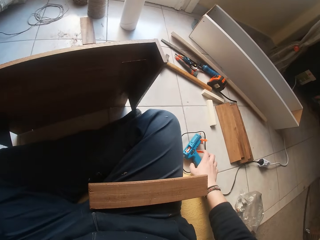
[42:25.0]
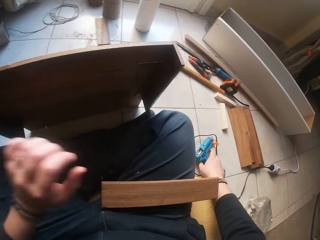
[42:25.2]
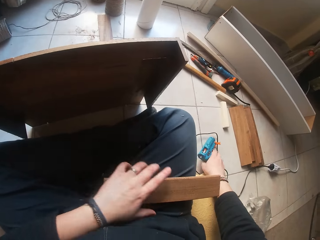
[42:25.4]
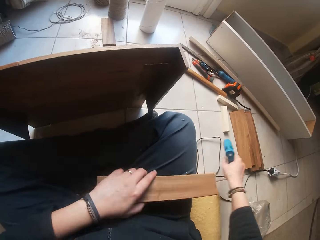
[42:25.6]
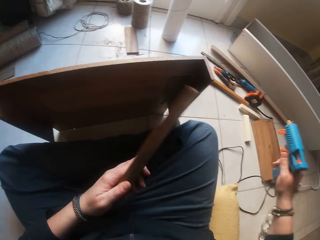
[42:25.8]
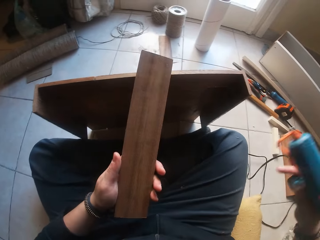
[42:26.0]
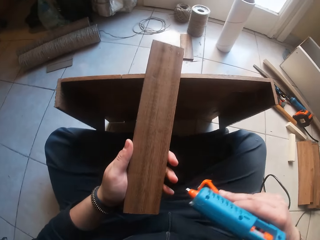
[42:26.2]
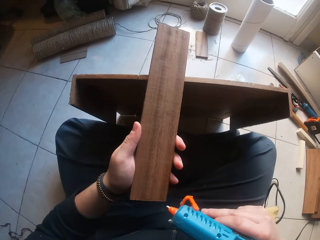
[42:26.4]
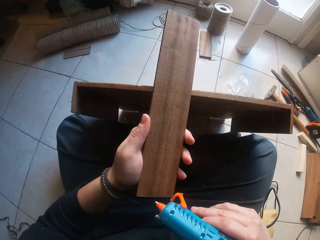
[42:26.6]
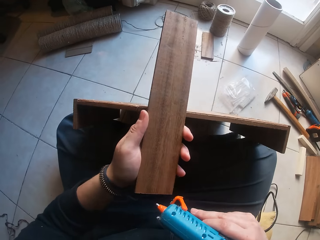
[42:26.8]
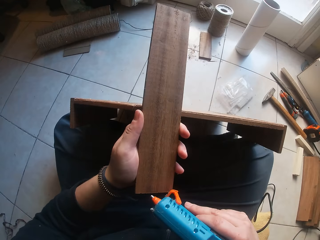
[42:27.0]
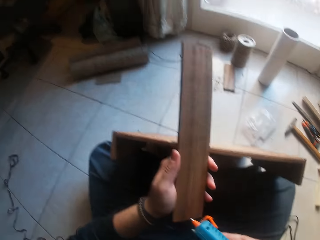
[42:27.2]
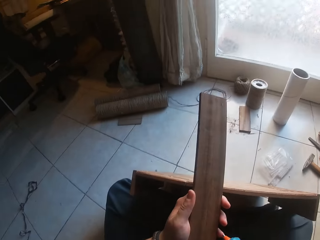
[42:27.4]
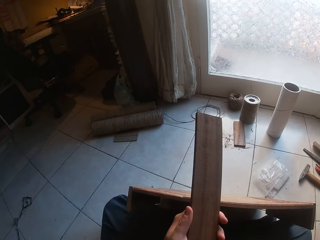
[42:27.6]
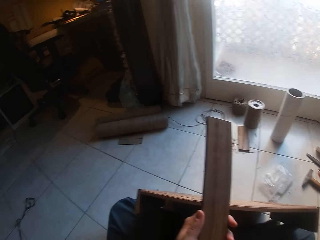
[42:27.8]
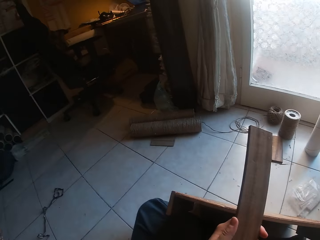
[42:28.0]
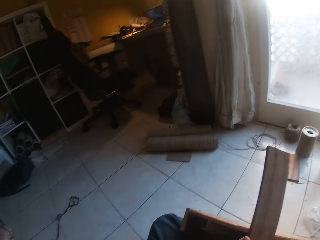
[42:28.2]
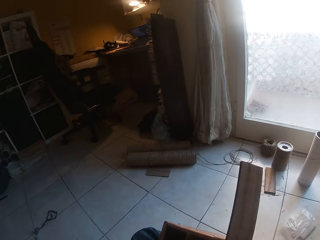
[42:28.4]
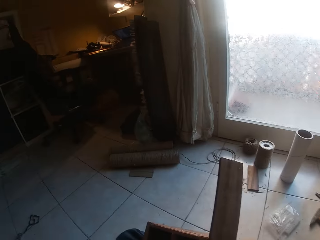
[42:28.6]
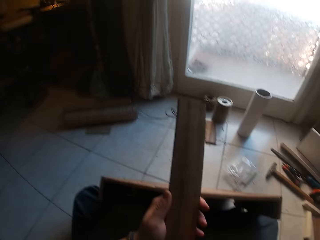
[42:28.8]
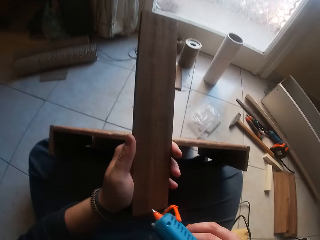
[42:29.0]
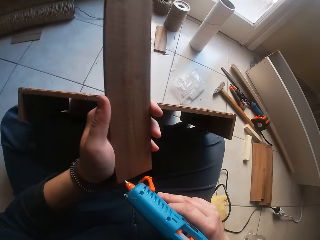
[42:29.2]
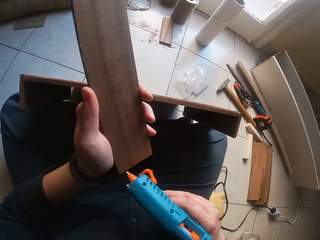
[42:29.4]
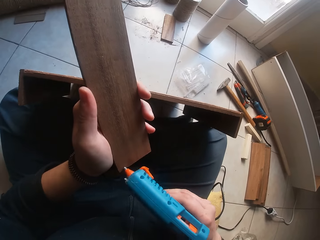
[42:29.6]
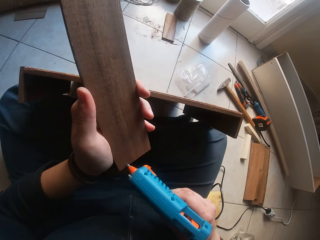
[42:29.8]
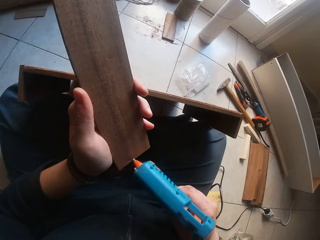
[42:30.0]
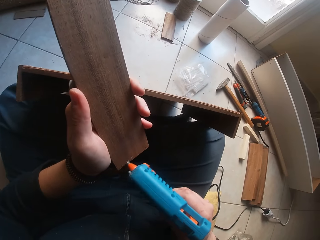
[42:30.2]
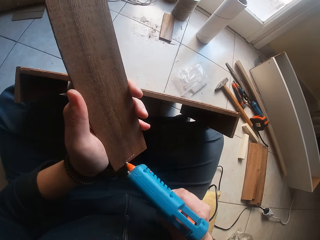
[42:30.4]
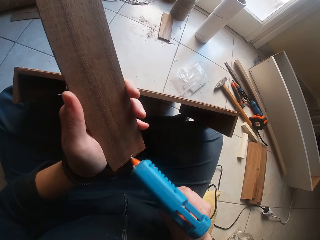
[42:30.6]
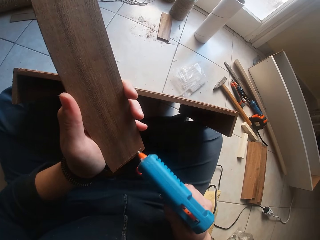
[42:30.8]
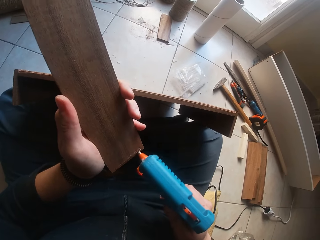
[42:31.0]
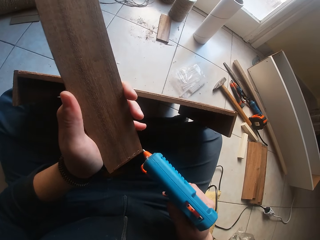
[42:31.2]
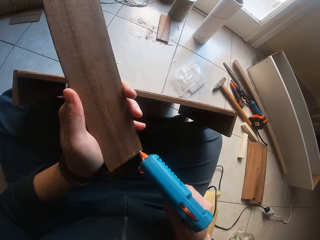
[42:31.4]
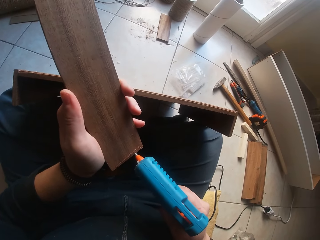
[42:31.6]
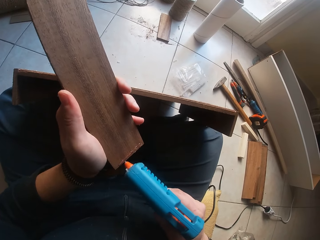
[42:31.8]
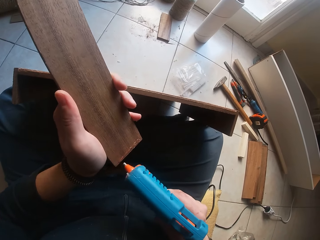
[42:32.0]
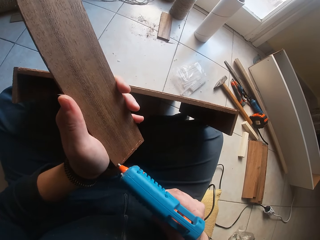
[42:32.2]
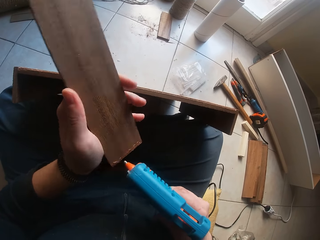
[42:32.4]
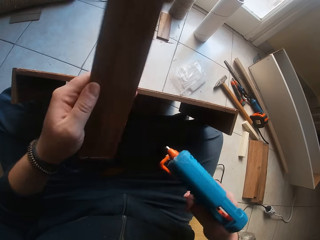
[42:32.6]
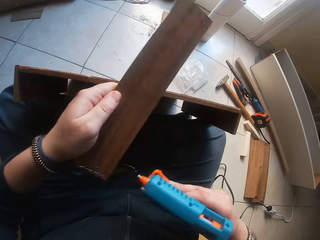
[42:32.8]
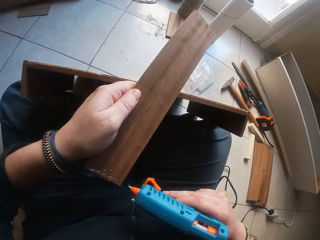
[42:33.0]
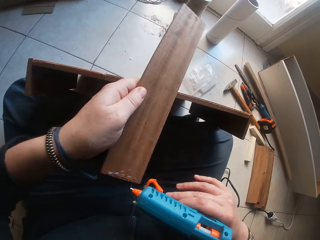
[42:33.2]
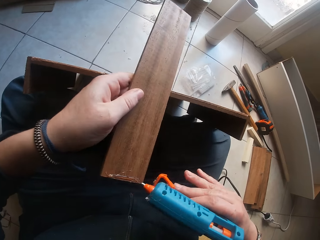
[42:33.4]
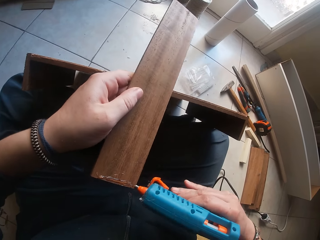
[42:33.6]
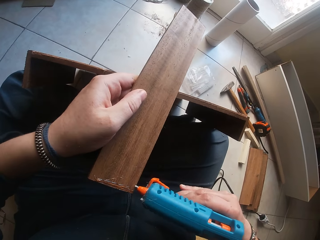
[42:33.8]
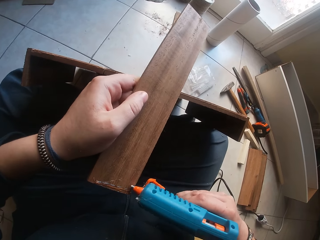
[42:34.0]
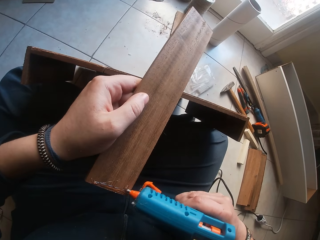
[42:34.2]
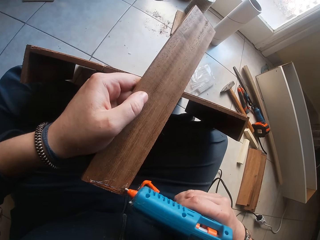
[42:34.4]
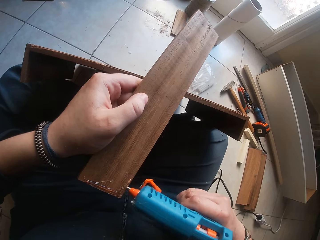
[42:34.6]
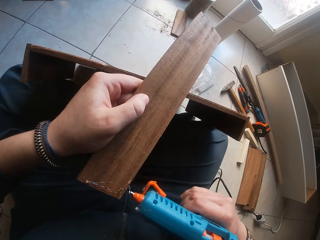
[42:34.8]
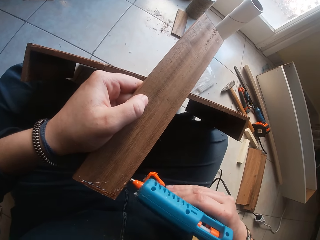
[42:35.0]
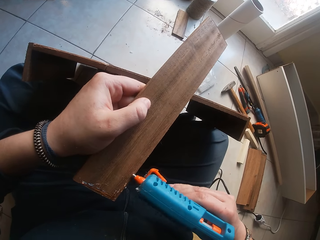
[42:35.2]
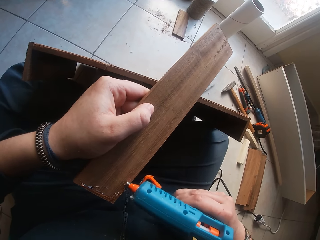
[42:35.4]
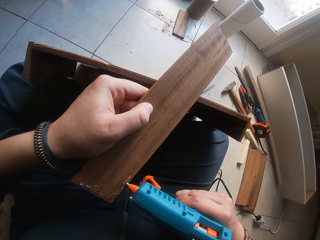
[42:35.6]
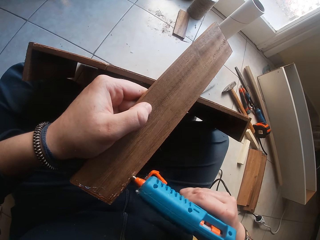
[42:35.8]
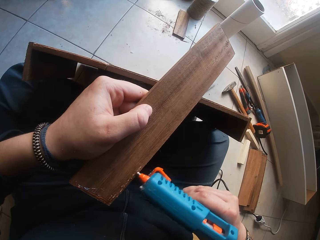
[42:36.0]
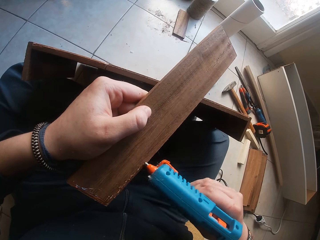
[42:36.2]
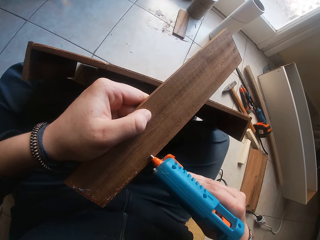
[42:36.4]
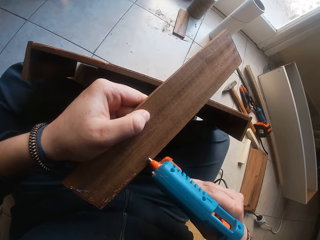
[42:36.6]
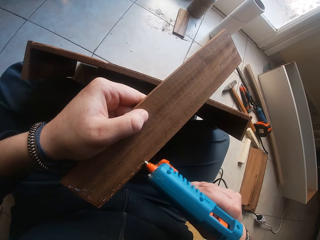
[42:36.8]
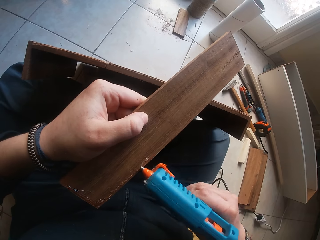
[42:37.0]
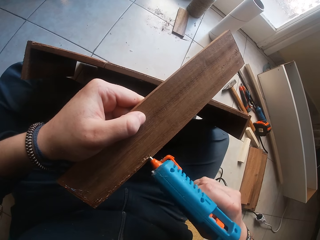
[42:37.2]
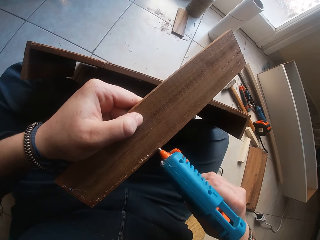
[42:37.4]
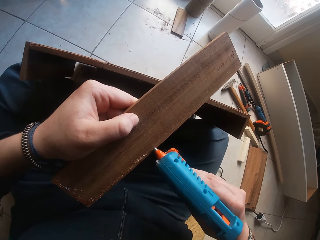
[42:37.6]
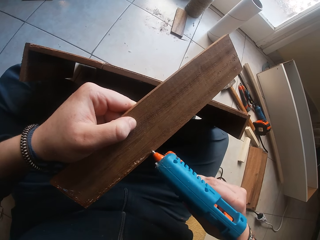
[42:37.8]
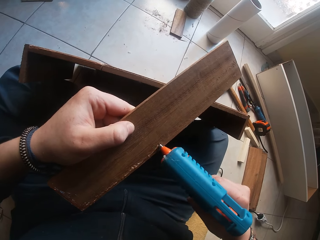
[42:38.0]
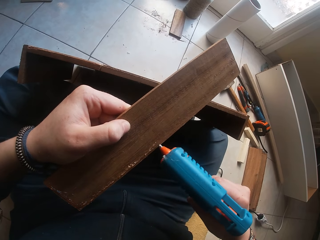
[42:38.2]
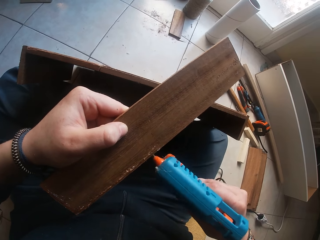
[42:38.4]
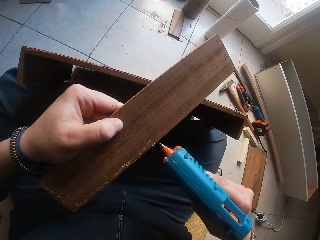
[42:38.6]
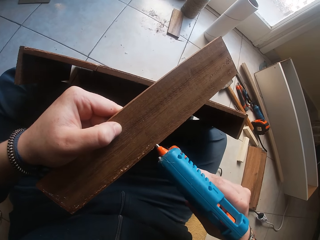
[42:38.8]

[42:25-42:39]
The camera wearer picks up the glue gun on the floor with his right hand. He picks up the glue gun on his leg with his left hand. He holds the piece of wood. He applies glue to the piece of wood in his left hand with the glue gun. He turns the piece of wood. He applies the glue on the piece of wood.

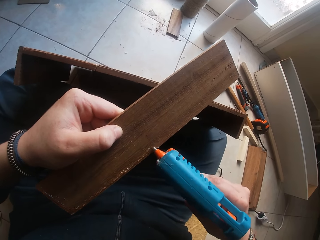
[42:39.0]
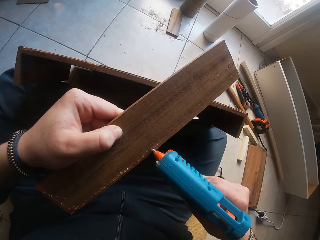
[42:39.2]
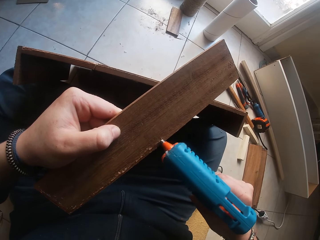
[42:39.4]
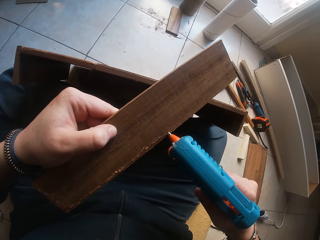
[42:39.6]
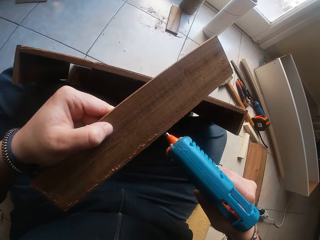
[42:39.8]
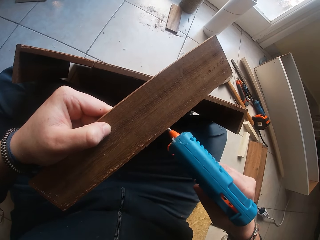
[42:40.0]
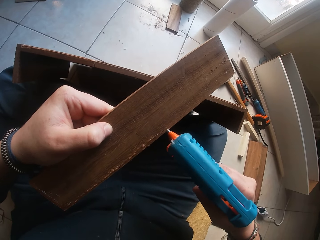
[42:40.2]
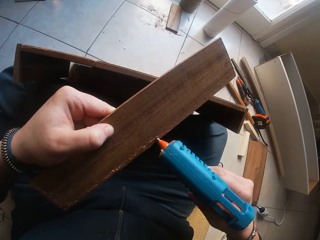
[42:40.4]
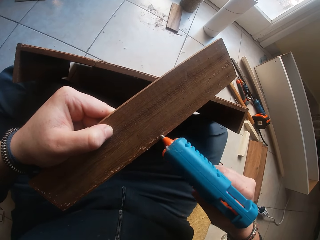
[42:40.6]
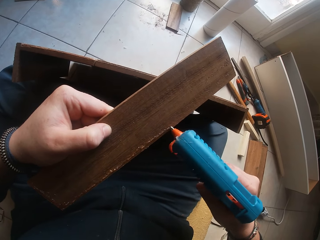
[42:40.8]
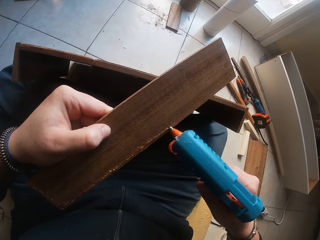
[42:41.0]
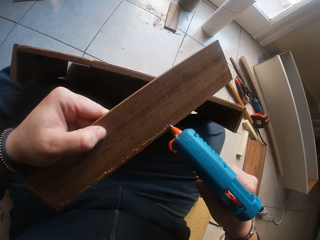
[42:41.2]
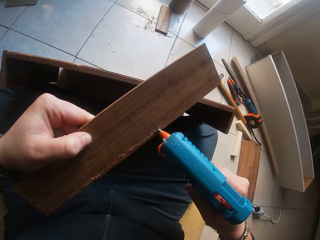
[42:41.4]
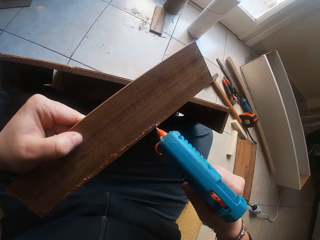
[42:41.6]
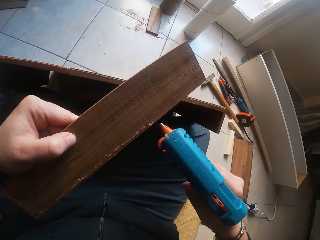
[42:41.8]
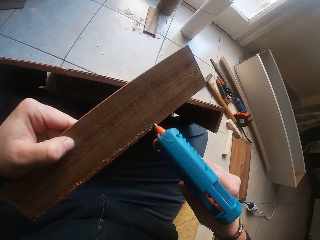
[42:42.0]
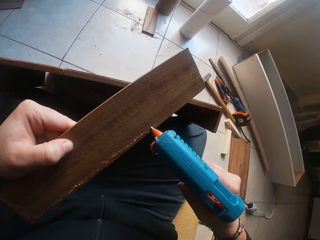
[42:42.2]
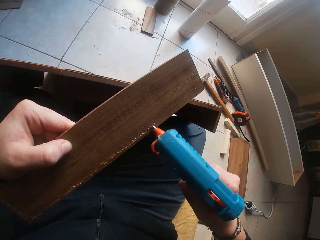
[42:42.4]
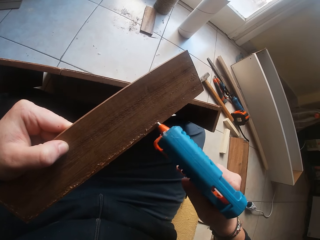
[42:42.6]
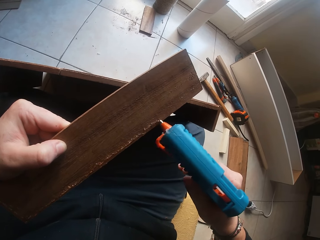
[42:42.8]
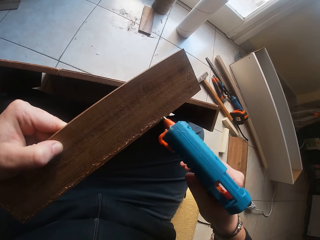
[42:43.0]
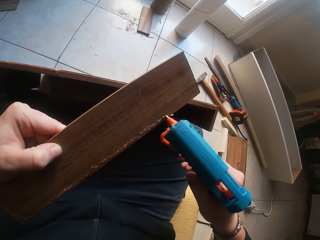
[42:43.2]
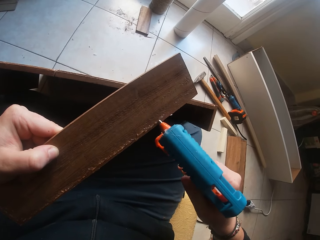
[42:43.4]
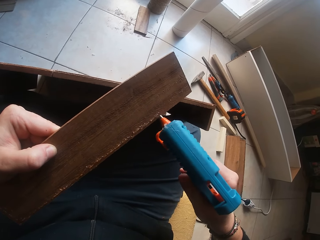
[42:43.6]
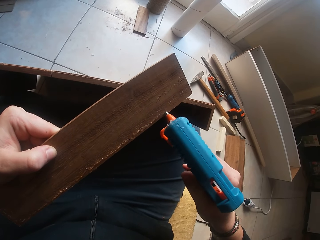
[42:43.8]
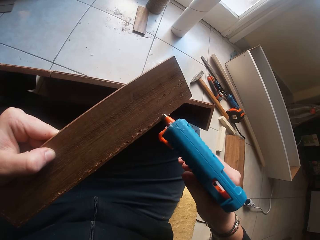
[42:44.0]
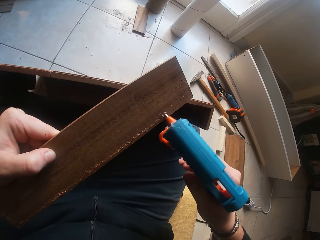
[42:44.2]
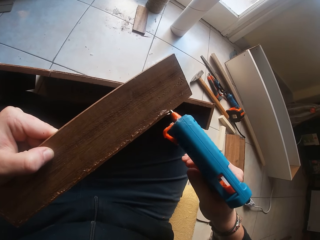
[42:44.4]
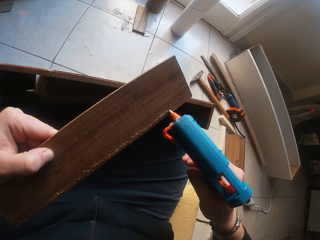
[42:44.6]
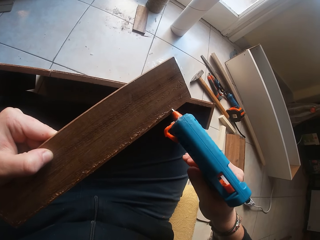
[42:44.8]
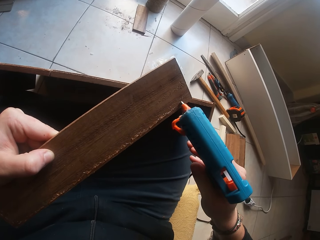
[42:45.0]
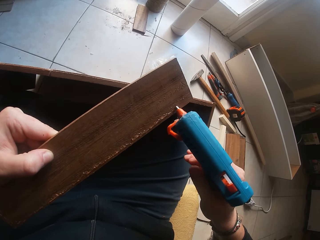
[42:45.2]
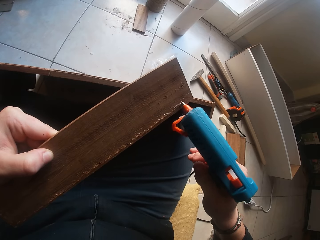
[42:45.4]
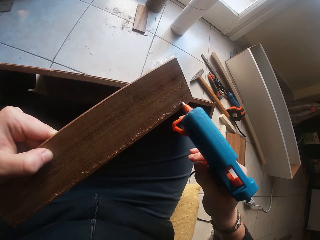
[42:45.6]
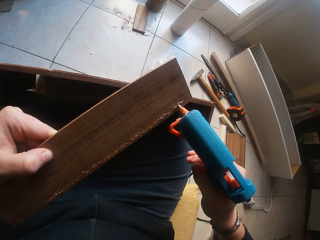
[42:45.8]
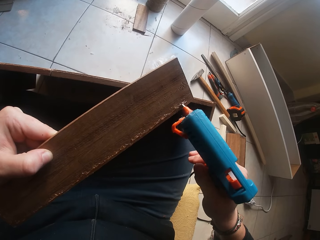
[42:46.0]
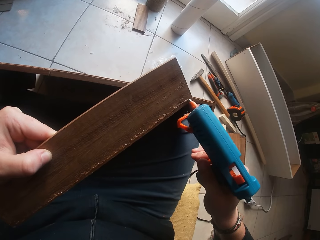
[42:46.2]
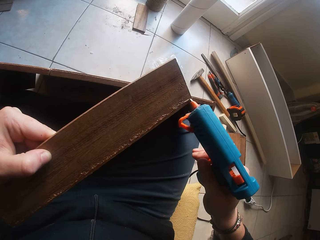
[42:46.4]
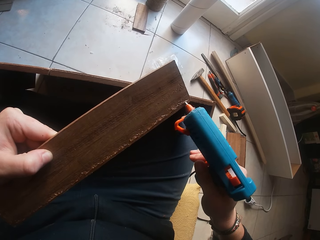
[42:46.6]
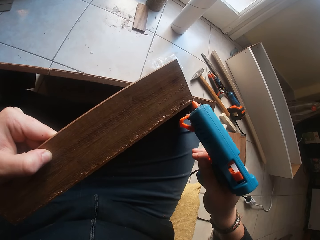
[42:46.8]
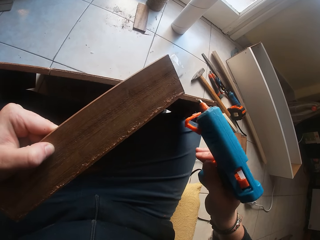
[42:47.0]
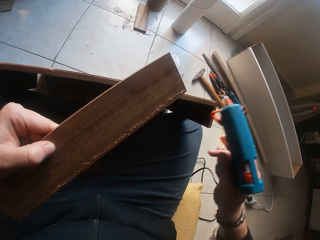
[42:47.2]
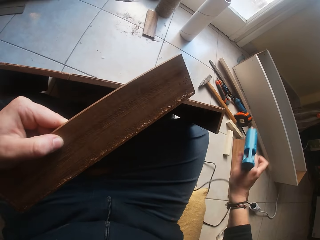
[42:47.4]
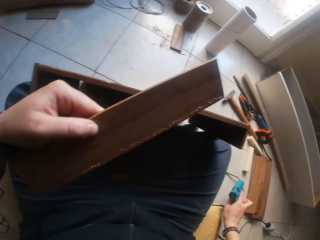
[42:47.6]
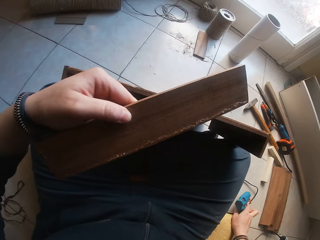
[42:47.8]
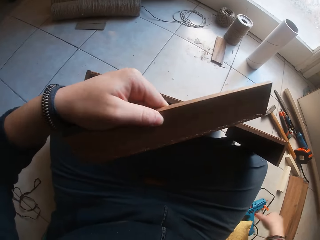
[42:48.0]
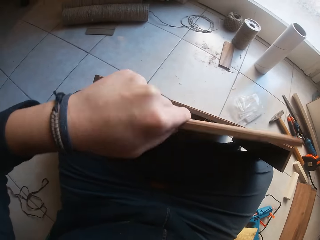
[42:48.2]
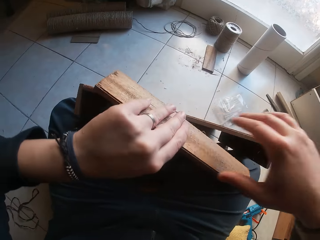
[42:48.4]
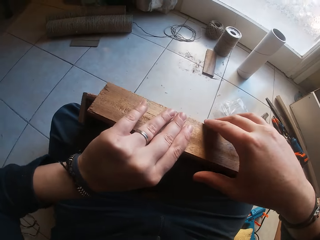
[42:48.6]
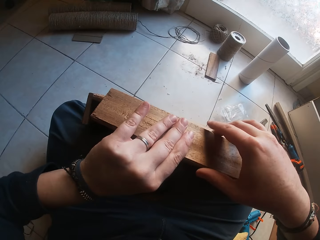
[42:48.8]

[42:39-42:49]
The camera wearer drops the glue gun on the floor.
